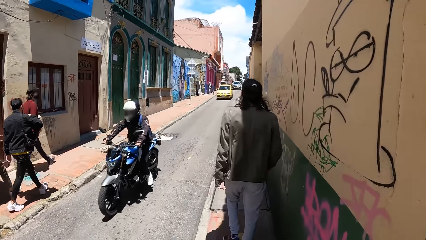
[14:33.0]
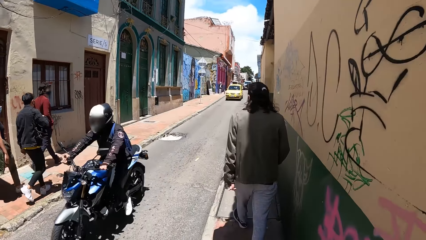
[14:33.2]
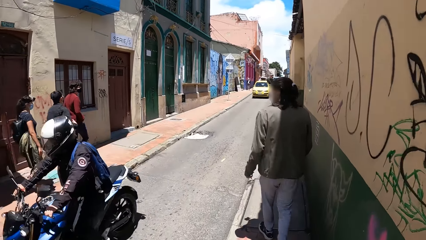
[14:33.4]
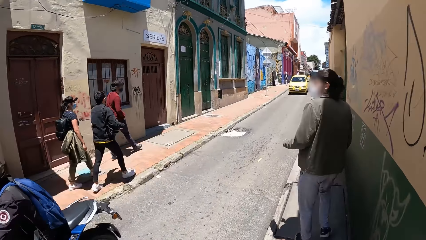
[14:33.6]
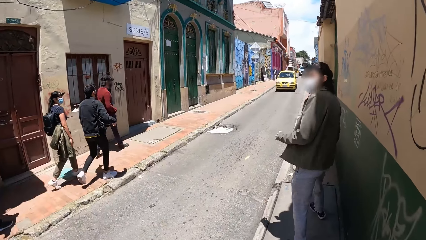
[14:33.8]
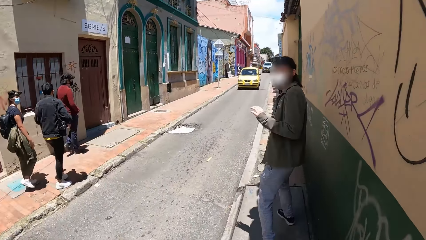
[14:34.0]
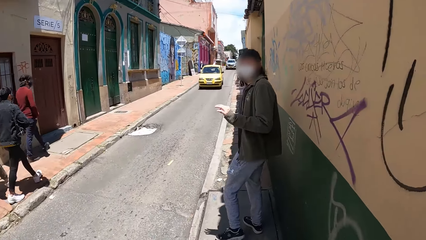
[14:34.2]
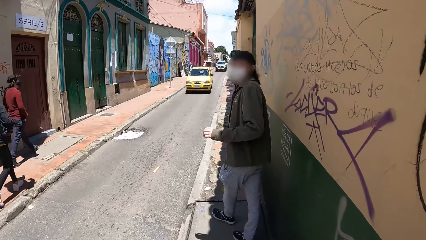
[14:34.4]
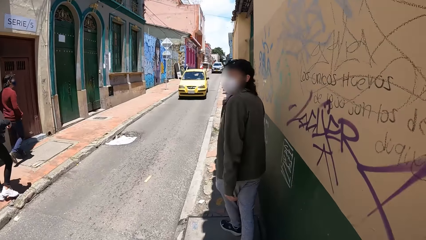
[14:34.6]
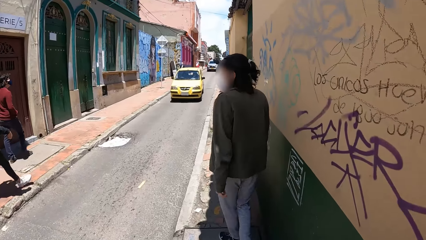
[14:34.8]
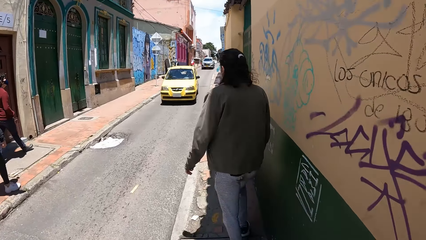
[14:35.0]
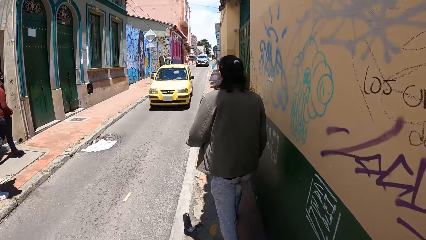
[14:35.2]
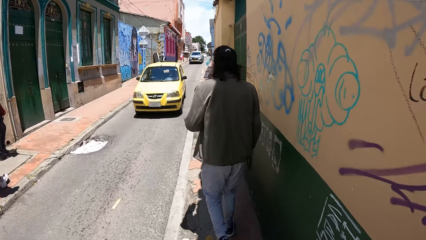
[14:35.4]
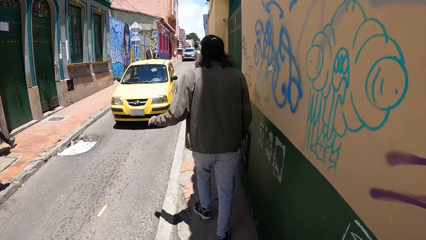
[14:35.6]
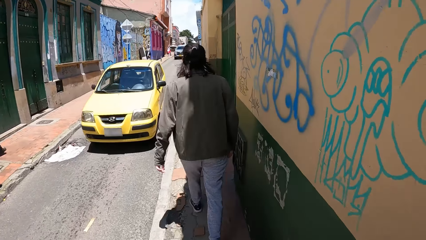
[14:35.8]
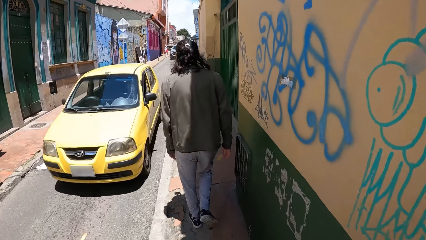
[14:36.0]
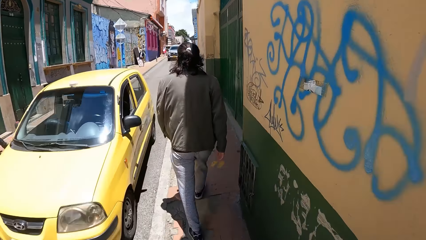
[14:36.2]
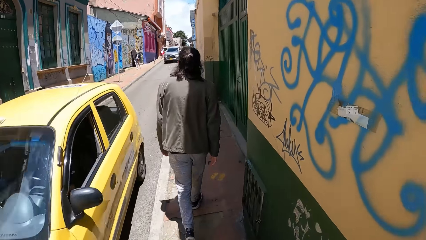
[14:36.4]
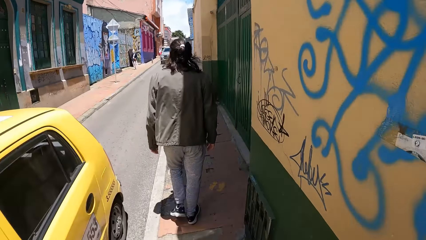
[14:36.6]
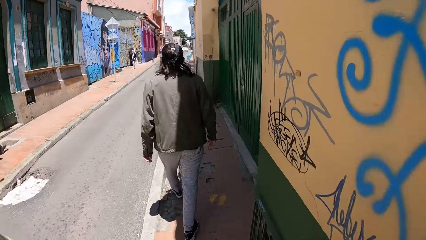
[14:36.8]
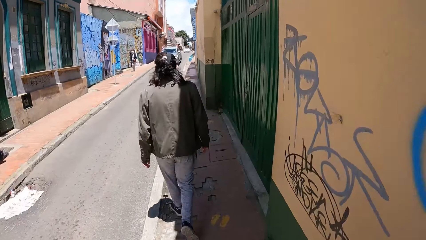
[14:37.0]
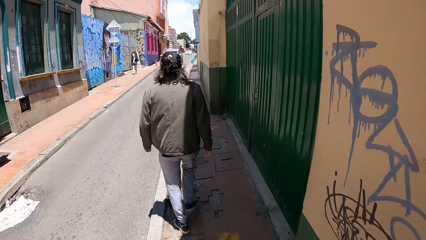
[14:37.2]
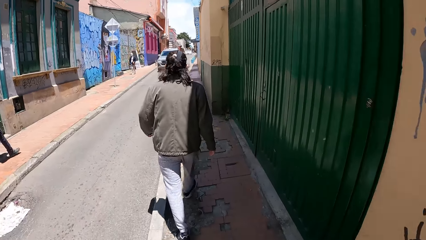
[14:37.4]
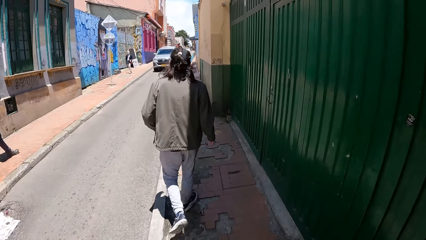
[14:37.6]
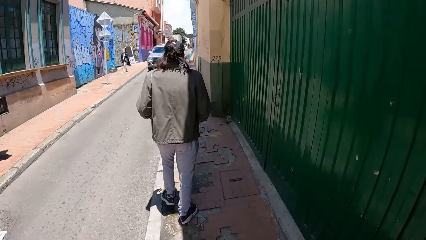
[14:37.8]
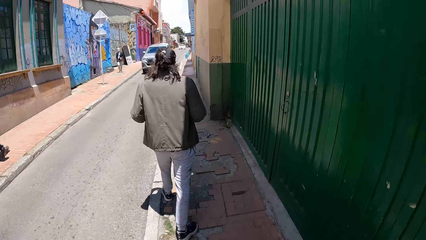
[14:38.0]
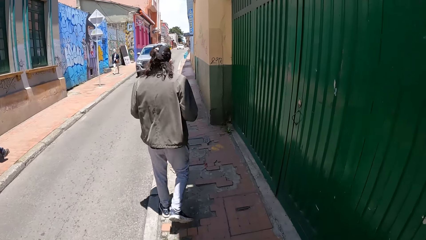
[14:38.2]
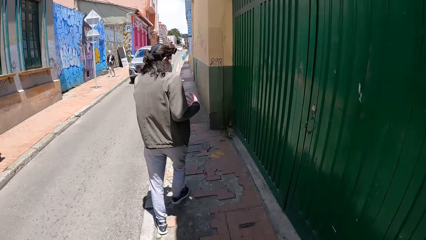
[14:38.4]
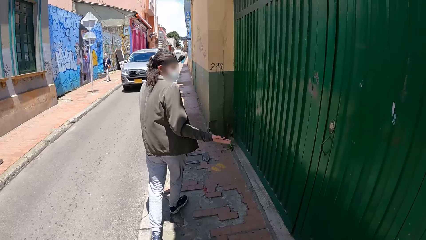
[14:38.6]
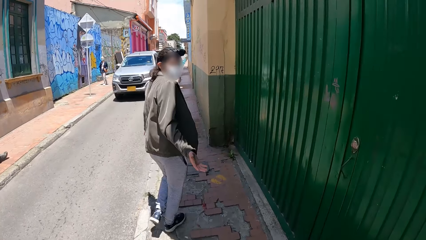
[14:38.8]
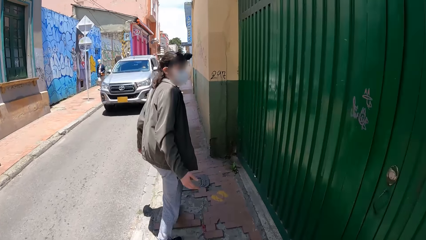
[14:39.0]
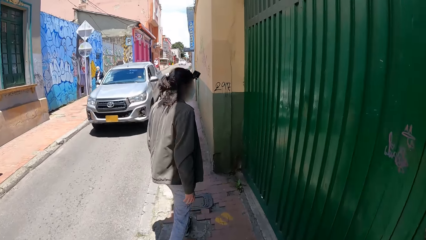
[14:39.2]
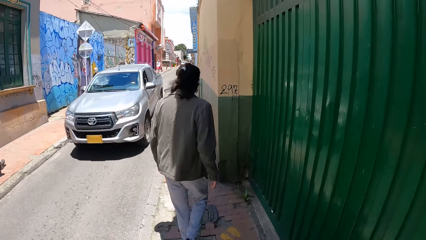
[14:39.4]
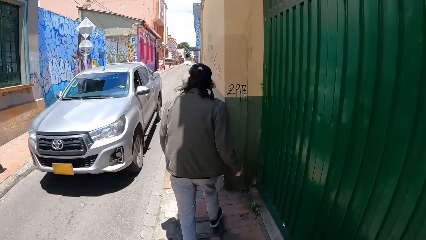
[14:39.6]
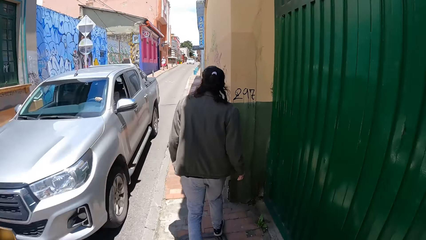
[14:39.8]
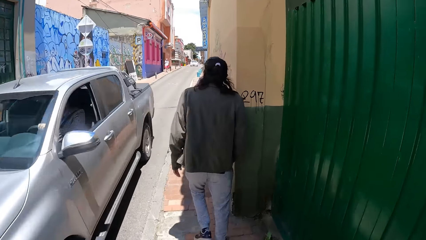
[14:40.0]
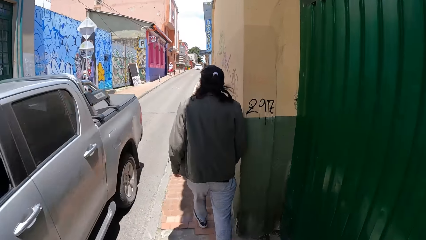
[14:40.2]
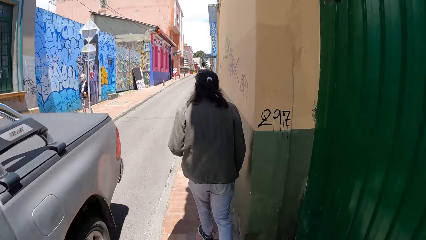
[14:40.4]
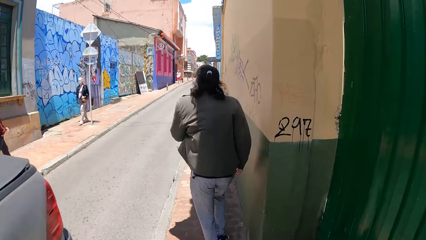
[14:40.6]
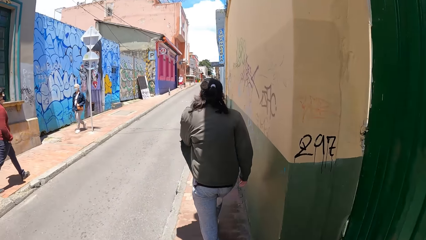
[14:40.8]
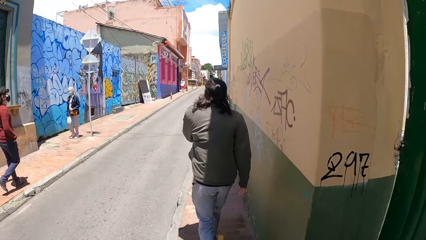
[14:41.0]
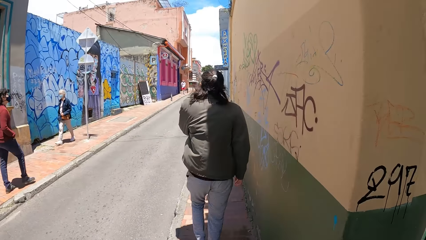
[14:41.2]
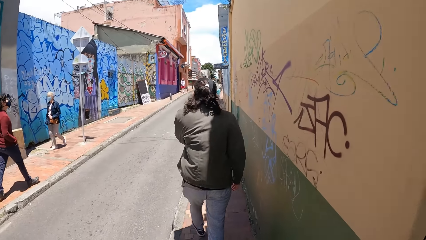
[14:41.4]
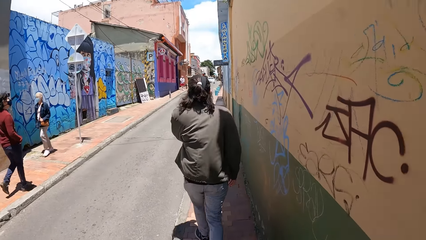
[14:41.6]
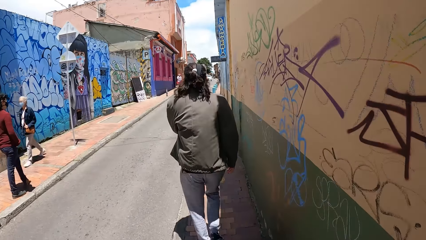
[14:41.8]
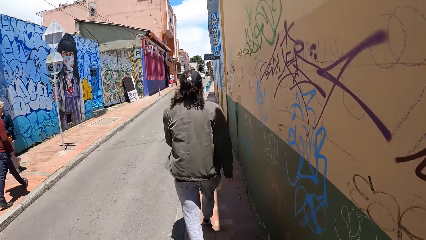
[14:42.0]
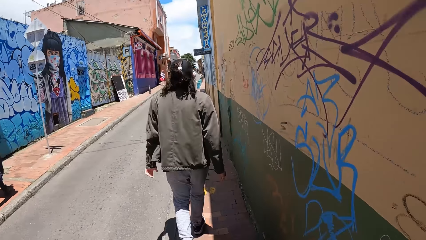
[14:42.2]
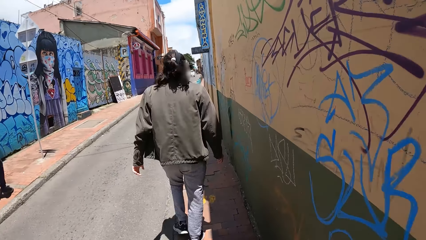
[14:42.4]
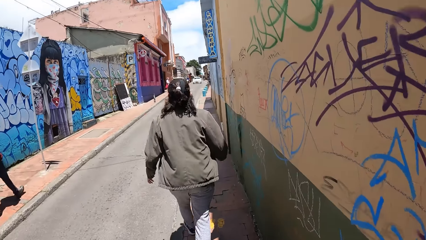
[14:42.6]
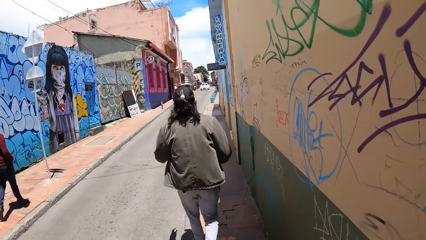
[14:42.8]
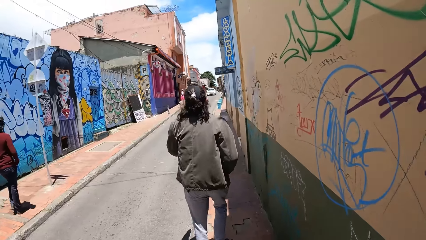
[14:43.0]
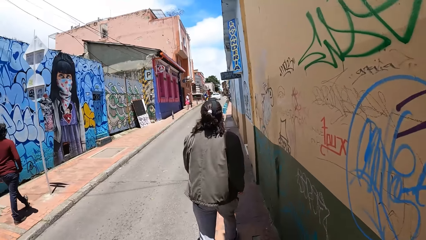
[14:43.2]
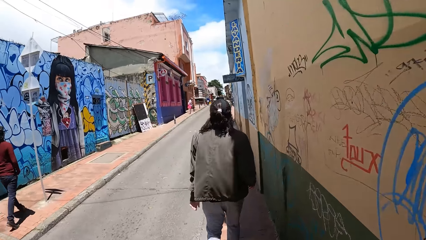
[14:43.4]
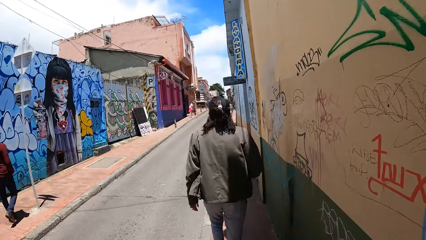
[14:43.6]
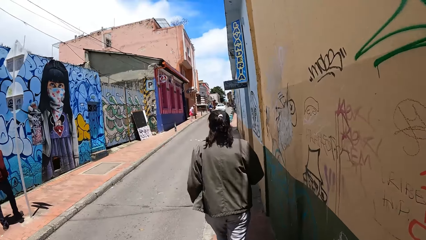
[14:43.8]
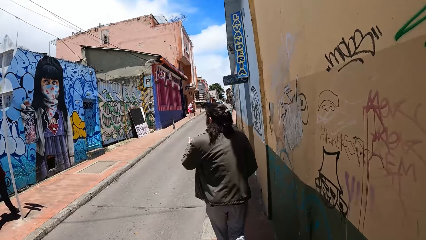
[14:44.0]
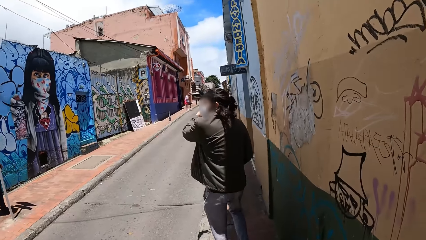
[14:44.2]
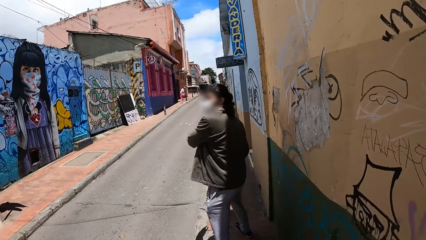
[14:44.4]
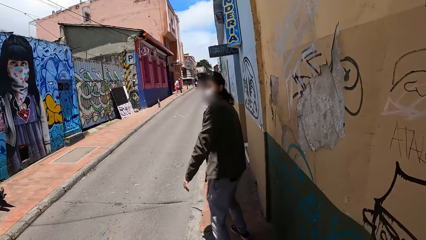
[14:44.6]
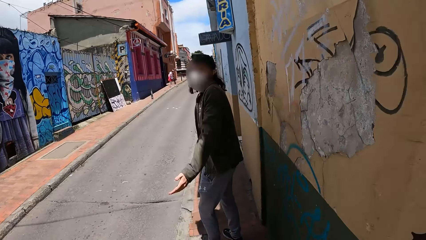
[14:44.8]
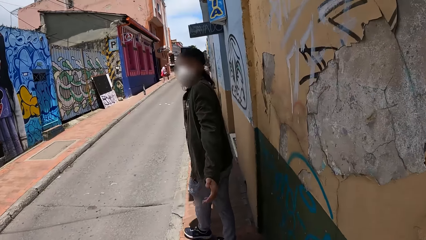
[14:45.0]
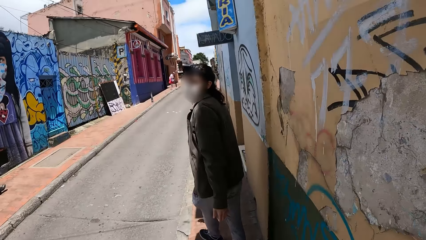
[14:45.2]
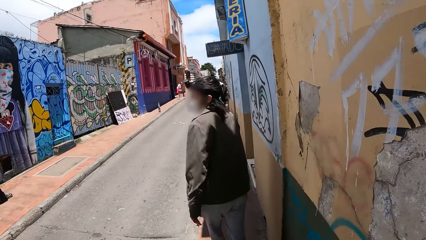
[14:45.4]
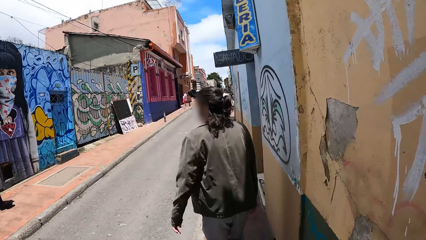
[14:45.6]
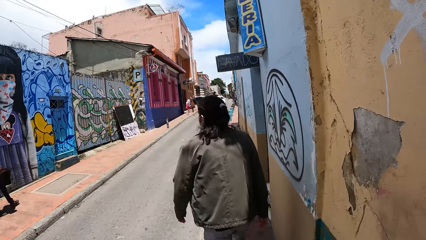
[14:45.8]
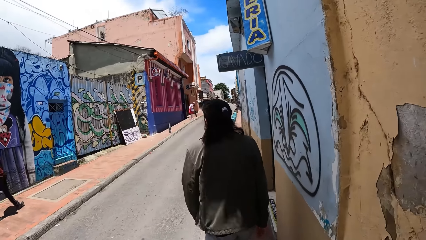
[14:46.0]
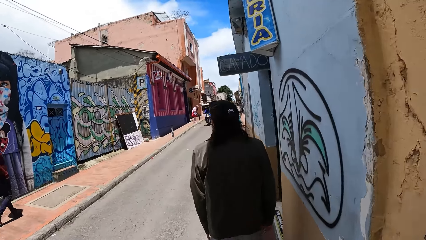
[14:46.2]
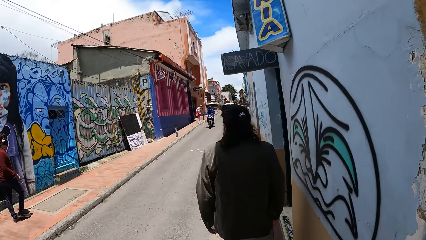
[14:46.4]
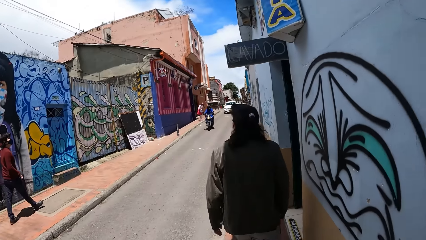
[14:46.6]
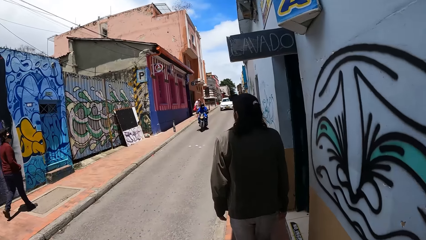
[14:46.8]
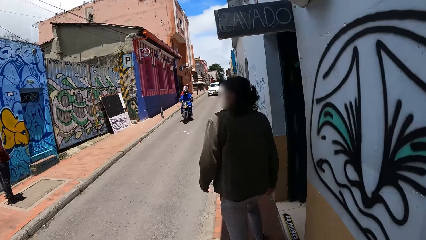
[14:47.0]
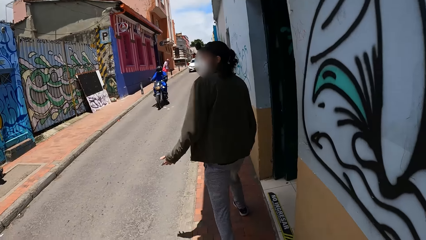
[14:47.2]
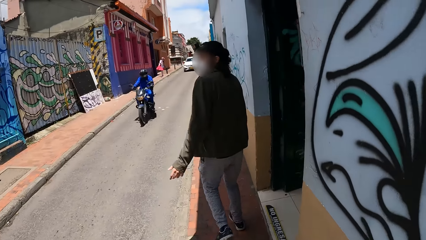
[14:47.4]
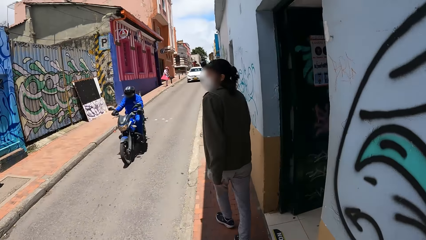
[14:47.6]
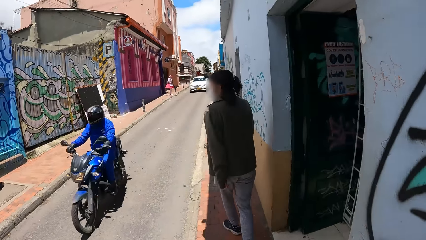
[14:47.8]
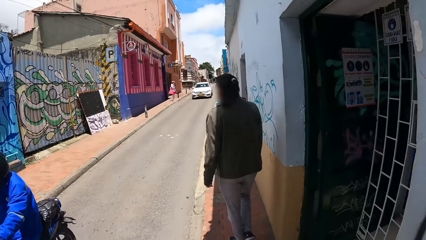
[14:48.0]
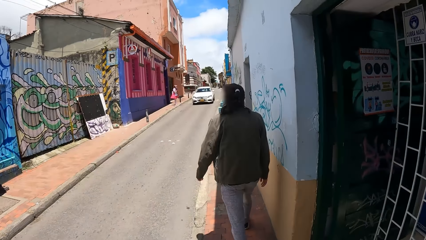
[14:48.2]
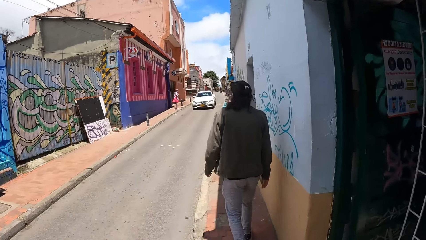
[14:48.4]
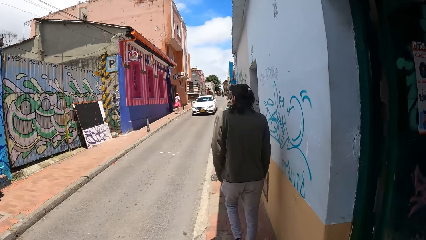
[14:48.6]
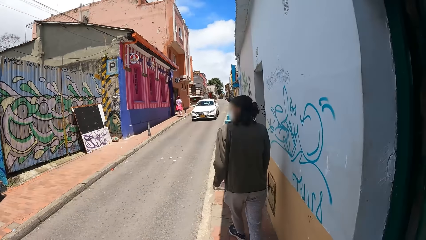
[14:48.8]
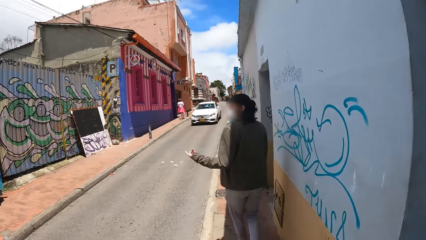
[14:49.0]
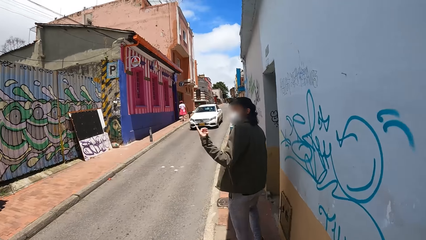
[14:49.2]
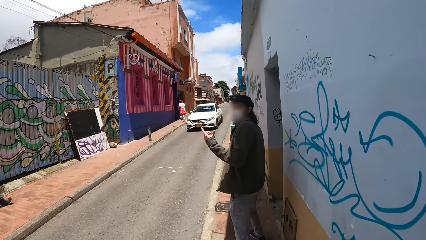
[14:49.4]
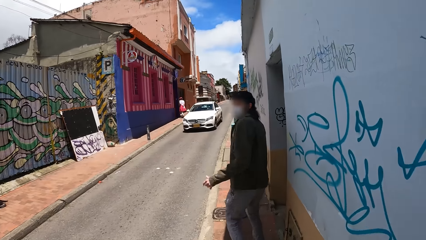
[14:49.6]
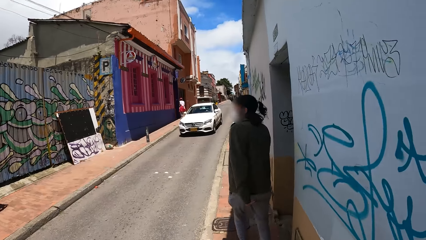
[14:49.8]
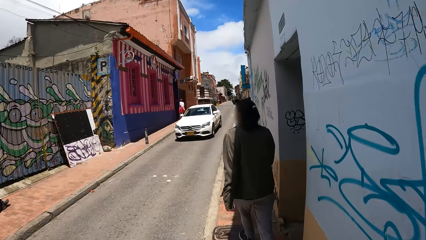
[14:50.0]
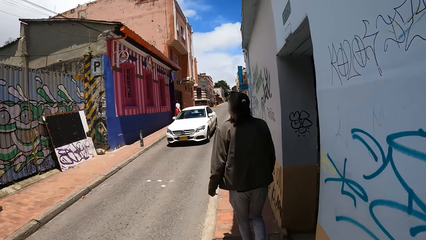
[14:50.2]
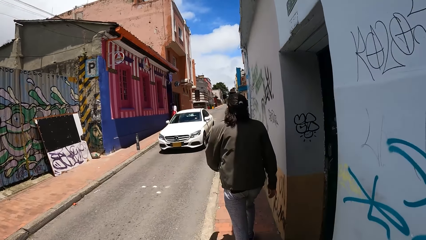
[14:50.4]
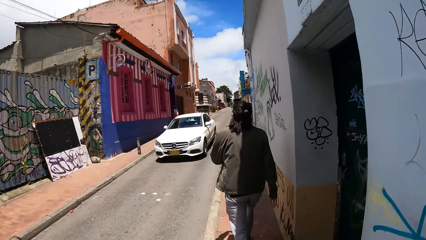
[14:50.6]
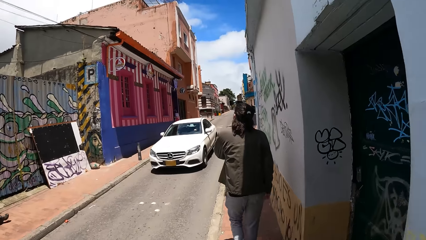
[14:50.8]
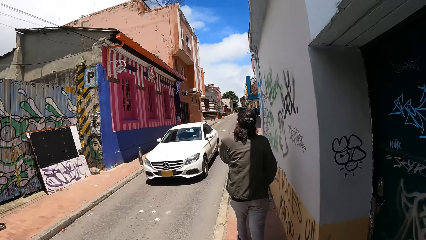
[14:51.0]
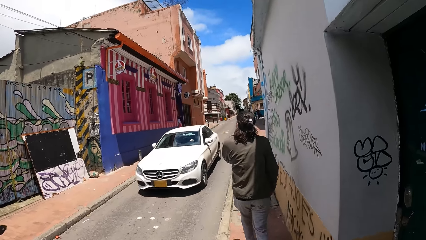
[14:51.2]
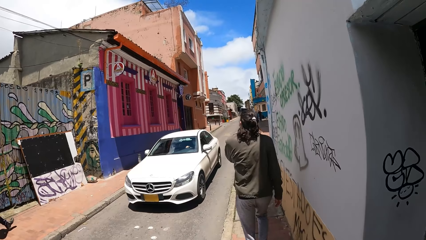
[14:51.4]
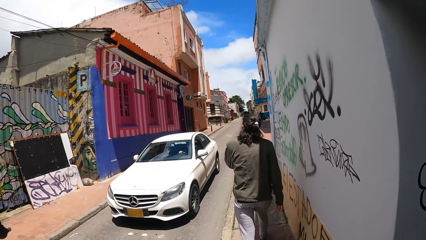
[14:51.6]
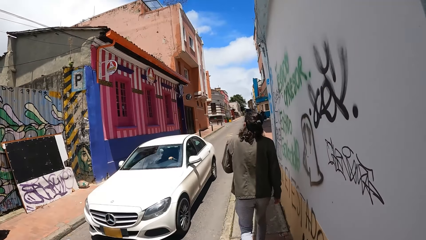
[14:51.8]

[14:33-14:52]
A motorcyclist rides past the camera wearer. The man gesticulates with his left hand. The man interacts with the camera wearer. A yellow car drives past the camera wearer. The camera wearer walks in the streets. The man interacts with the camera wearer. An ash-colored truck drives past the camera wearer. The camera wearer walks in the streets. A pedestrian walks past the camera wearer. The man gesticulates with his left hand. The man interacts with the camera wearer. The camera wearer walks in the streets. Another motorcyclist rides past the camera wearer. The man interacts with the camera wearer. The camera wearer walks in the streets.
